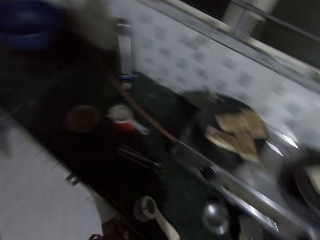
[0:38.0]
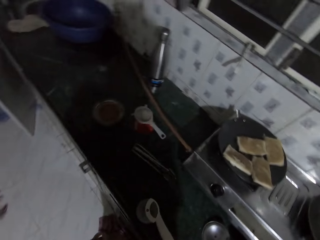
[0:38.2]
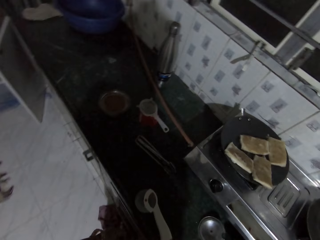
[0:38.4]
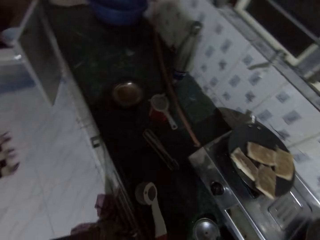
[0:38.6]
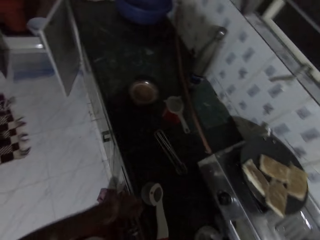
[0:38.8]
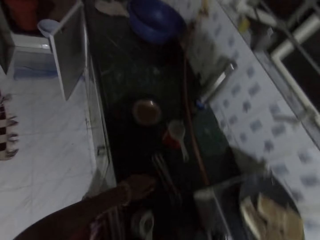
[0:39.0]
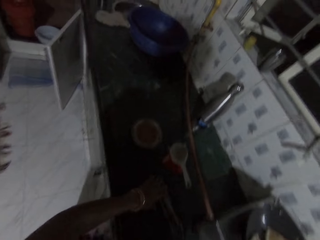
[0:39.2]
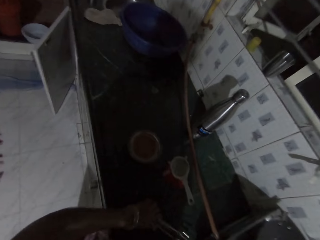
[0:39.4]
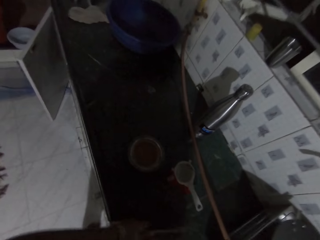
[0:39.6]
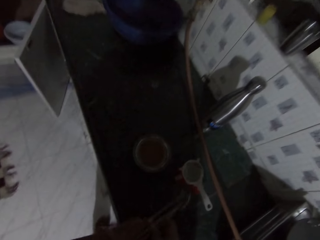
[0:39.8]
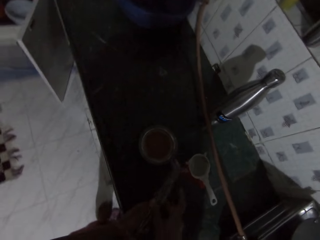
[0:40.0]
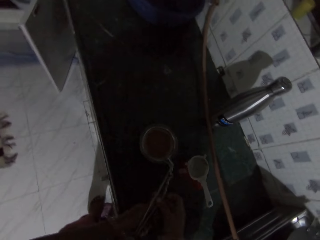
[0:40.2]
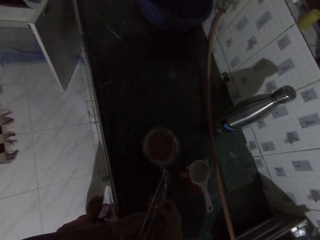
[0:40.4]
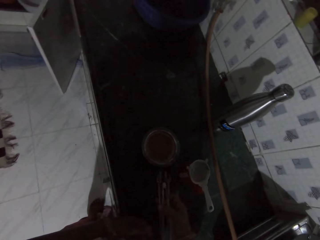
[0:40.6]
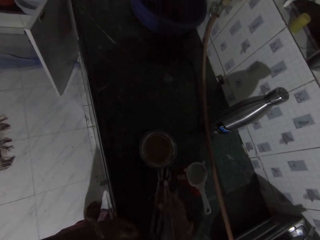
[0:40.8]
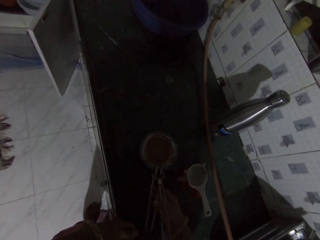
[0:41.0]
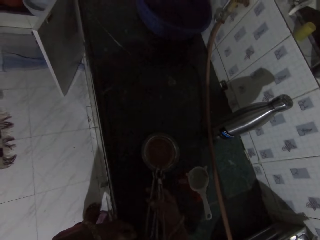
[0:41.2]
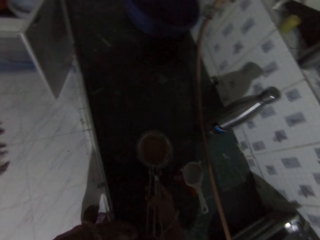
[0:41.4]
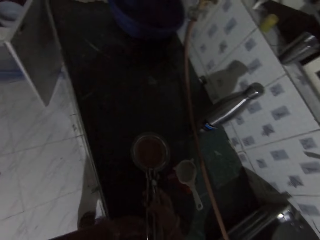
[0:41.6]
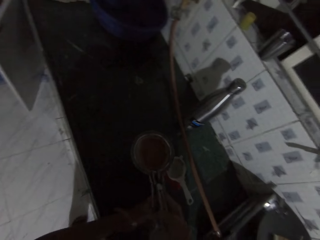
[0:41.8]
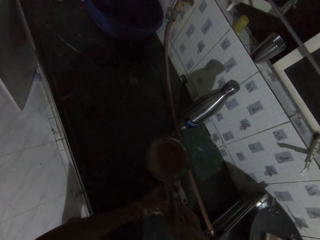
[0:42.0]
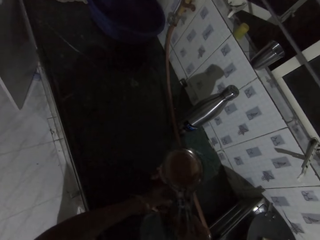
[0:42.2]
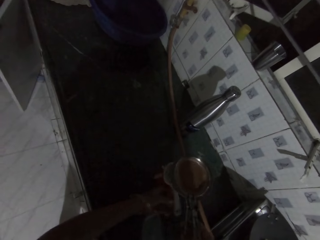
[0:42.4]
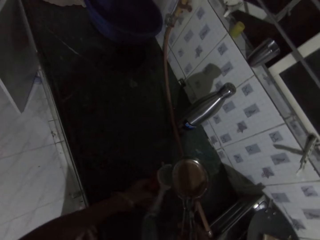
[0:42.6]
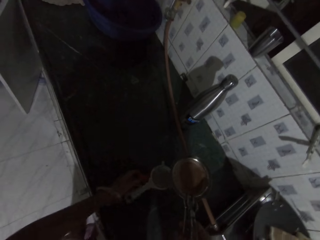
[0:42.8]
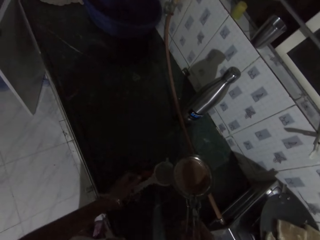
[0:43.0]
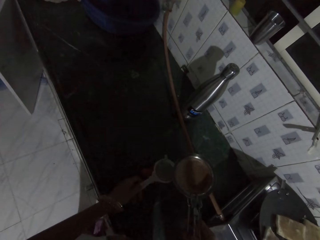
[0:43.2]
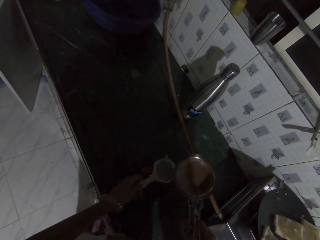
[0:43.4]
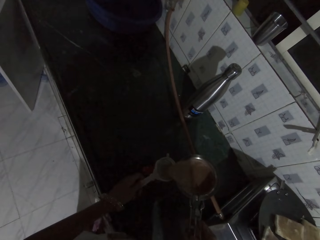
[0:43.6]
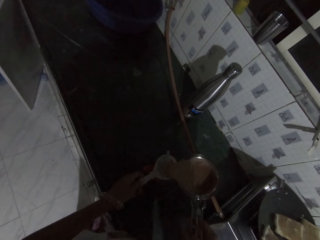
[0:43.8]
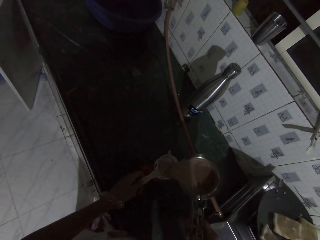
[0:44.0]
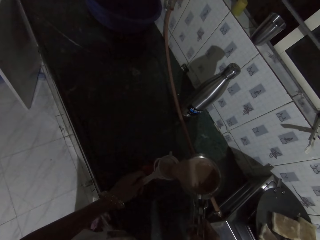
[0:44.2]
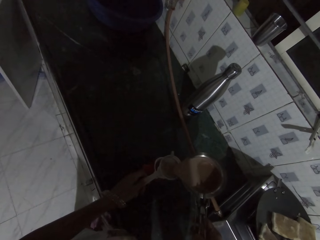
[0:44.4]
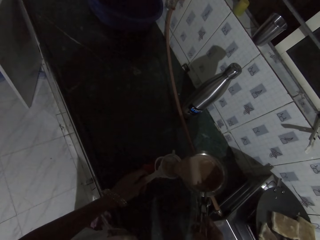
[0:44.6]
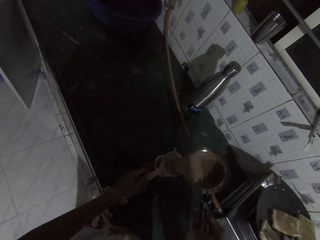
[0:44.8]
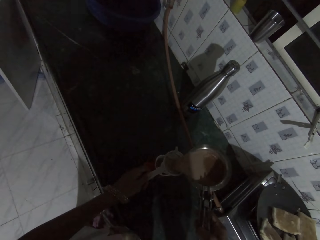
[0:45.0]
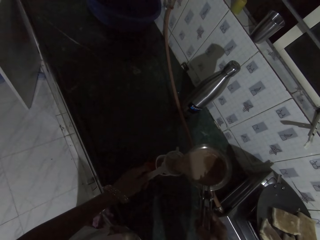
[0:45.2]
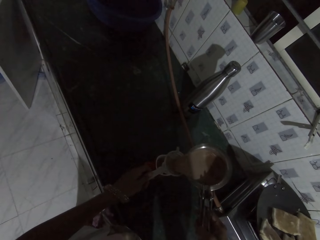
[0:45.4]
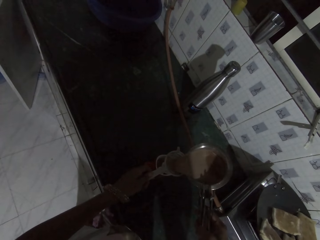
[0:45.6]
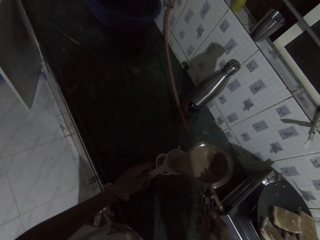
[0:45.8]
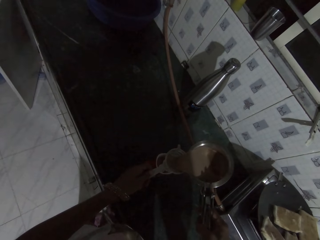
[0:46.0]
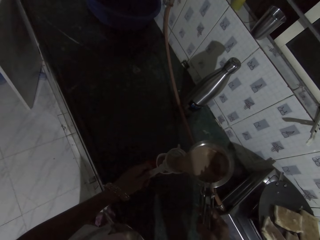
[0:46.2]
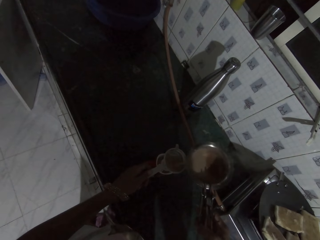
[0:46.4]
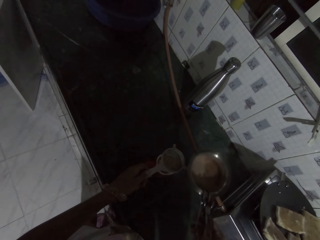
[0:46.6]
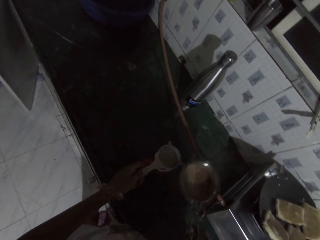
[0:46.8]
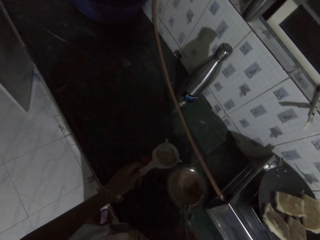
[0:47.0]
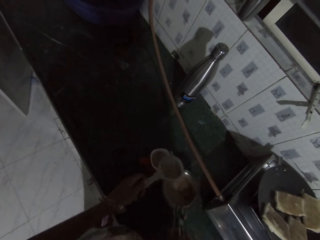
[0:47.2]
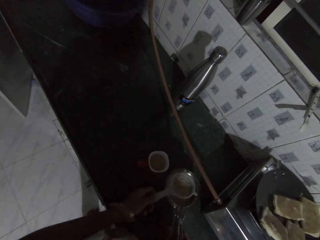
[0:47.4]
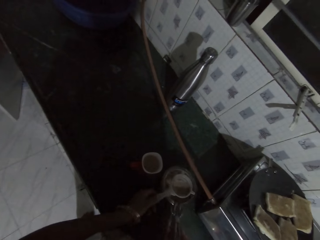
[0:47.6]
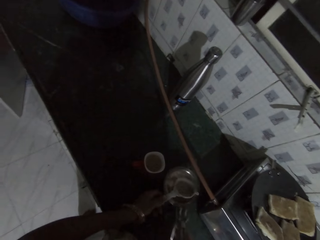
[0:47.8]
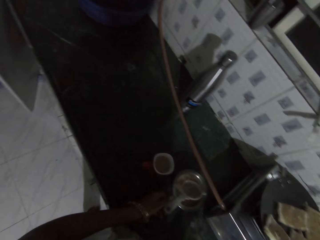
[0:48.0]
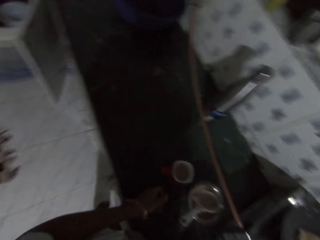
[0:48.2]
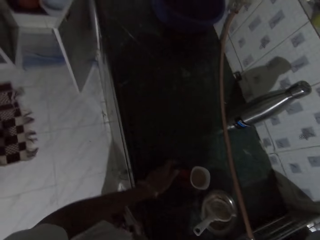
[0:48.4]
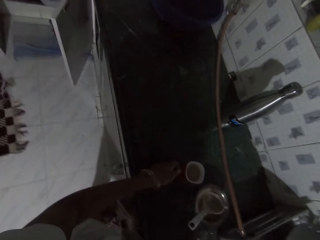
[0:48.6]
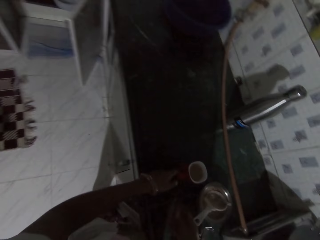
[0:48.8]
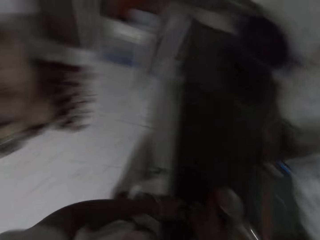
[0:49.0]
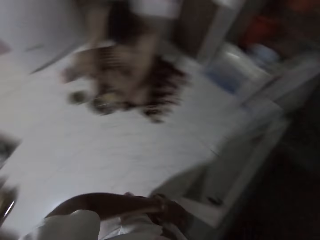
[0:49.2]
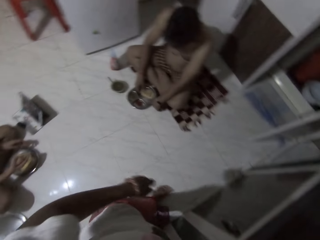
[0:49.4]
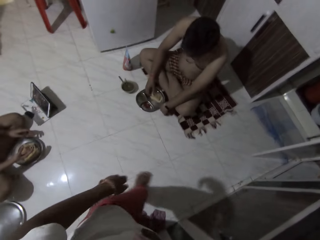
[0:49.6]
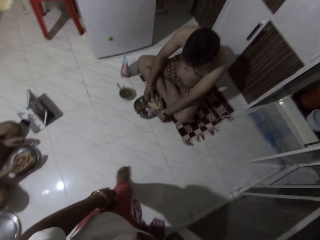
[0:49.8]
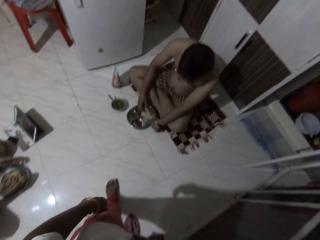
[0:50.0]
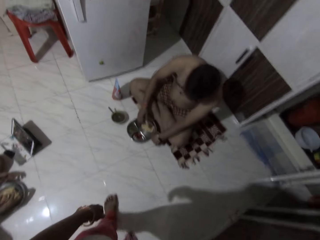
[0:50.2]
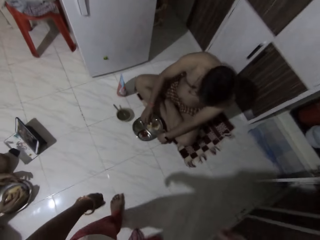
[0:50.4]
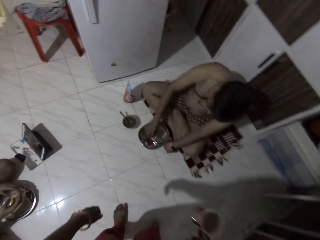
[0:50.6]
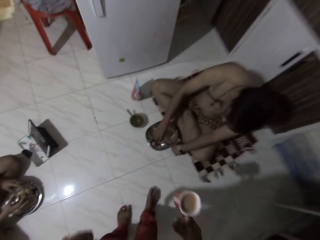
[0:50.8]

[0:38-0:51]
The camera wearer drops the spatula on the kitchen counter with her right hand. She picks tongs from the kitchen counter with her left hand. She picks a cup of tea from the kitchen counter with the tongs in both hands. She turns a cup. She moves a sieve on the cup on the kitchen counter with her left hand. She picks the sieve. She pours tea from the cup of tea to the cup on the kitchen counter with the tongs in her right hand. She drops the cup of tea on the counter with the tongs in her right hand. She picks the sieve from the cup with her left hand. She drops the sieve on the cup with her left hand. She picks the cup of tea from the kitchen counter with her right hand.

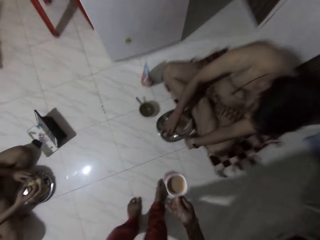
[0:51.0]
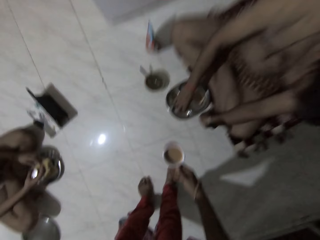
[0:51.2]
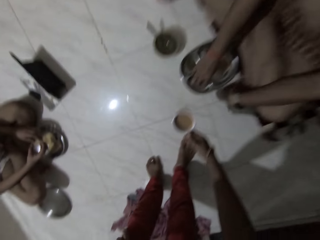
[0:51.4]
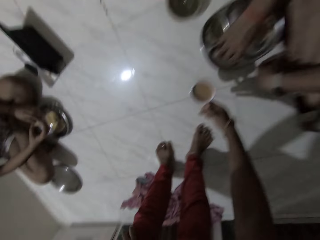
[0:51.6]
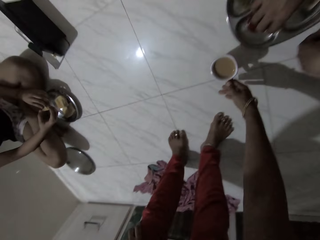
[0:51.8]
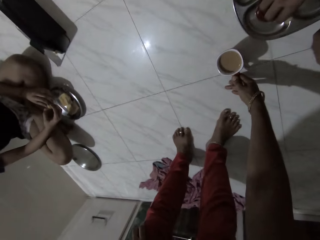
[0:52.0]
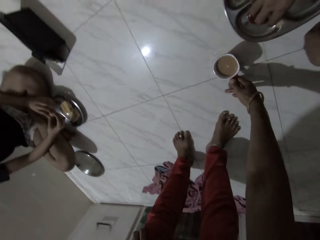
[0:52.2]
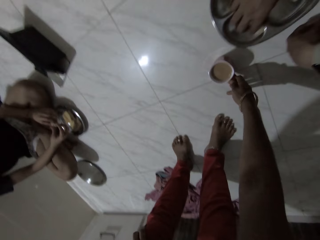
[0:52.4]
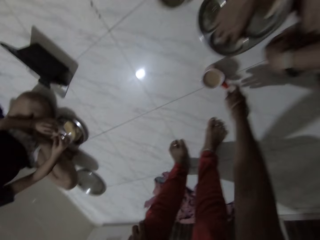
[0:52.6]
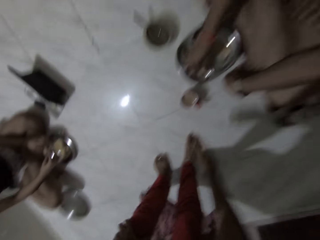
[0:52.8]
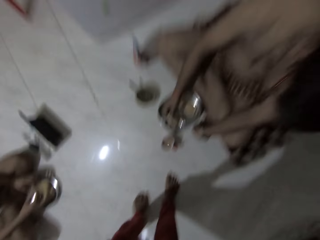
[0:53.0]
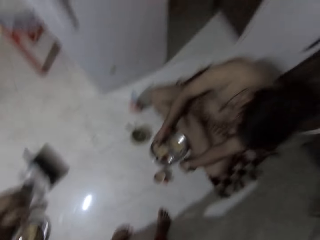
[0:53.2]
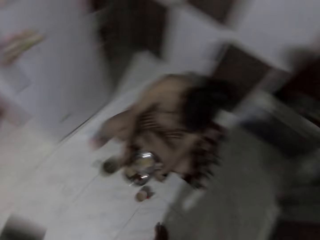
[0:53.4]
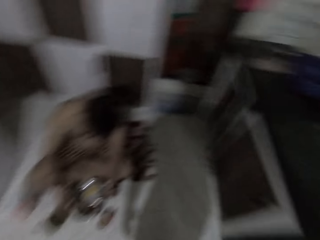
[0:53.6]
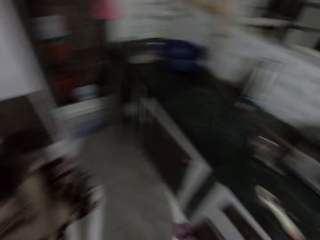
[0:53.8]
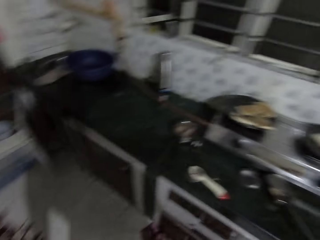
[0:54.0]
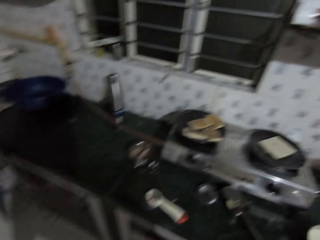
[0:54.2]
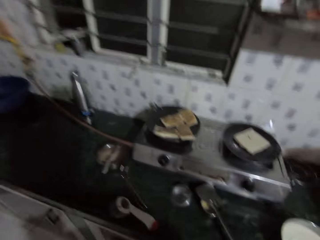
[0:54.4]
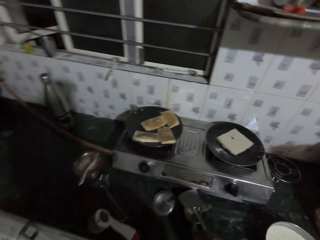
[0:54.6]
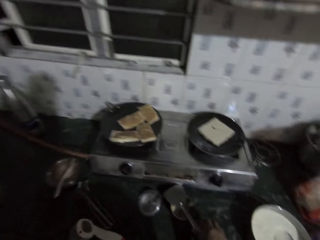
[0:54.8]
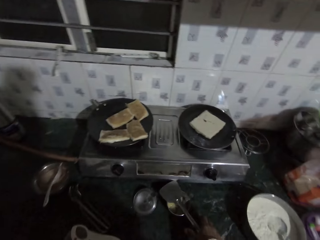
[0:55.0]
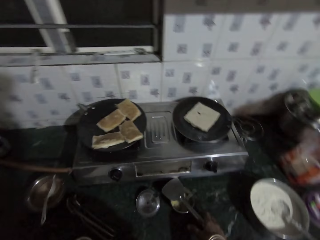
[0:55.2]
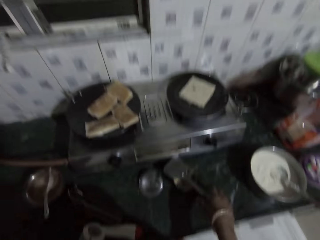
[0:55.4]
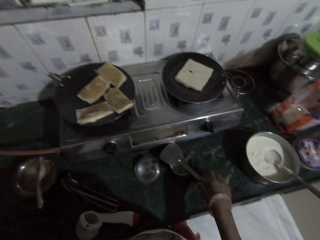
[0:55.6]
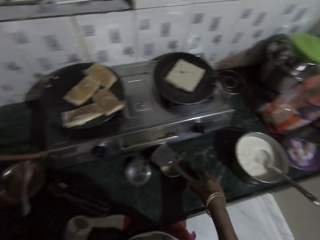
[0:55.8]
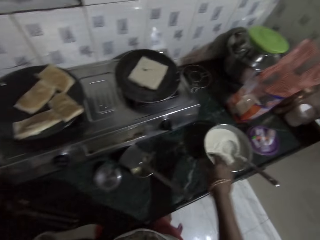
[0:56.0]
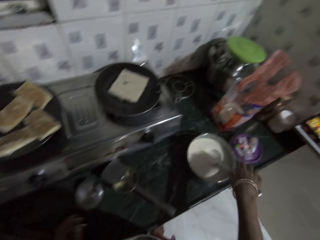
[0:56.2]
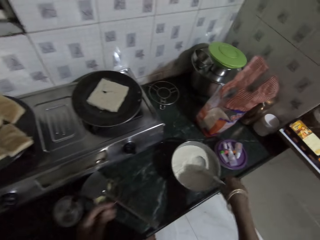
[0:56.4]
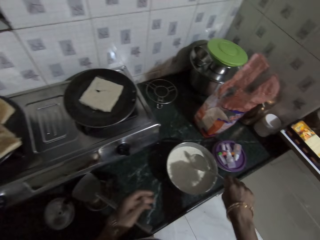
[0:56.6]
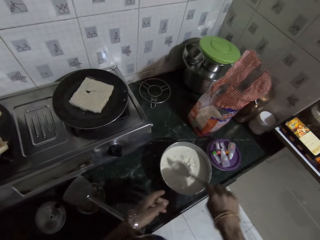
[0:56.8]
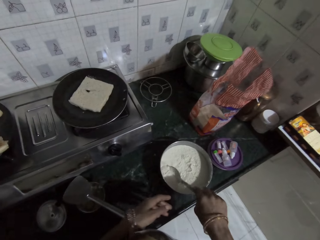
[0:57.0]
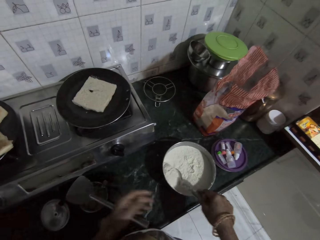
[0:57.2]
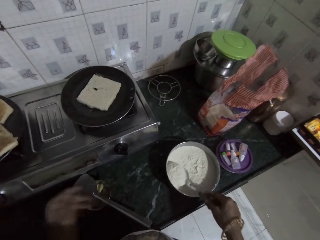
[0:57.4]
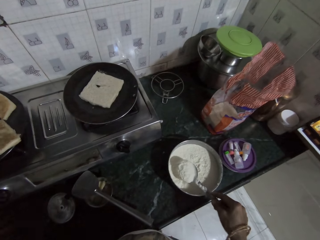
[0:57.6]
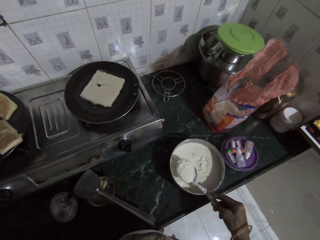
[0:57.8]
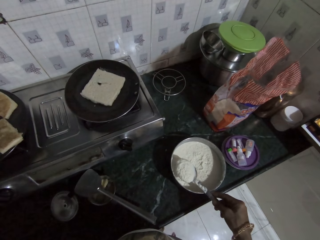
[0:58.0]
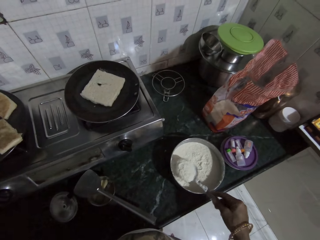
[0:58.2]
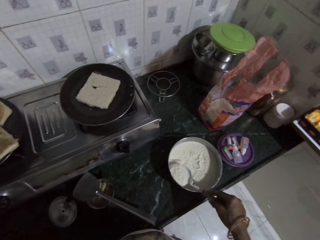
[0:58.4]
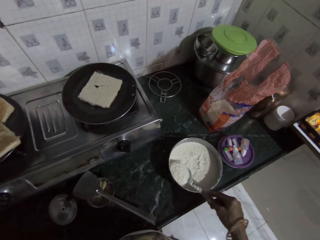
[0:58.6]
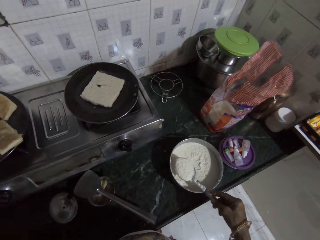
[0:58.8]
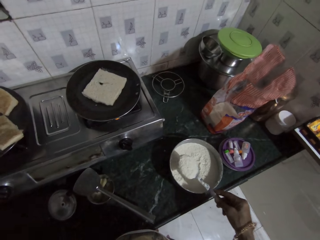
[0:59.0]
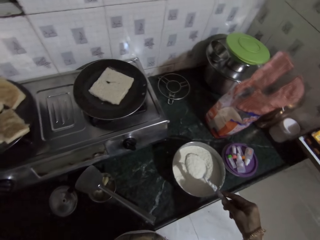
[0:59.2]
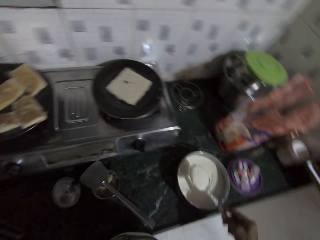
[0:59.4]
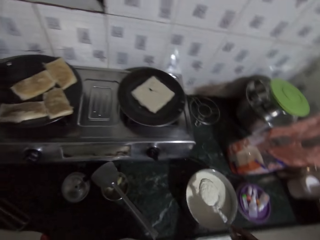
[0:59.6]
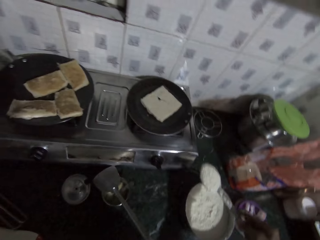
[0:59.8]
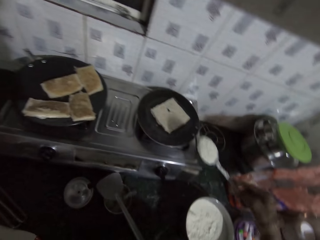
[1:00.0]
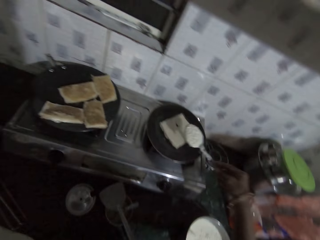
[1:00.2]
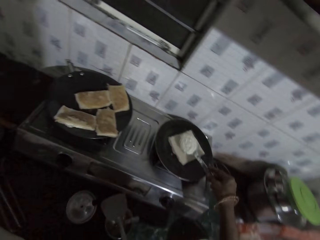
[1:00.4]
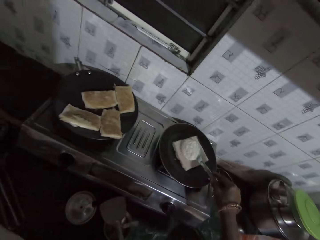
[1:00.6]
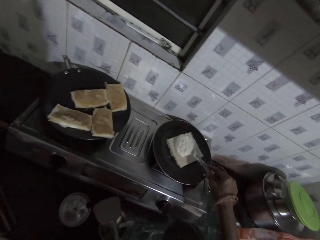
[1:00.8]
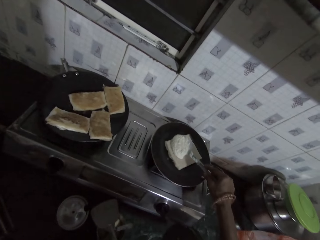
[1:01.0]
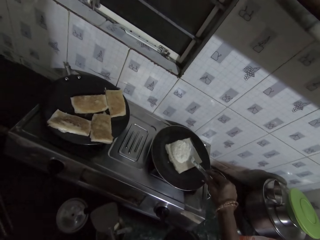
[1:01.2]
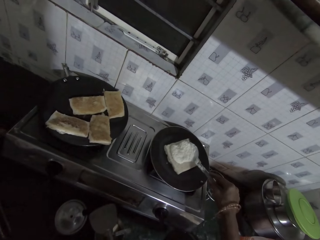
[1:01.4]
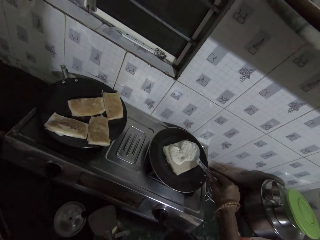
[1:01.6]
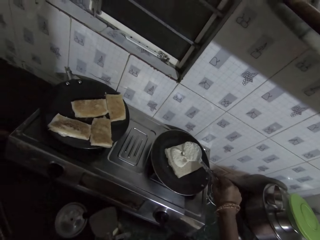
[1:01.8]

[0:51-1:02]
The camera wearer drops the cup on the floor with her right hand. She holds the spatula on the kitchen counter with her right hand. She scoops out paste from the plate on the kitchen counter with the spoon with her right hand. She picks the spoon. She turns the paste on the bread in the pan with the spoon in her right hand.
